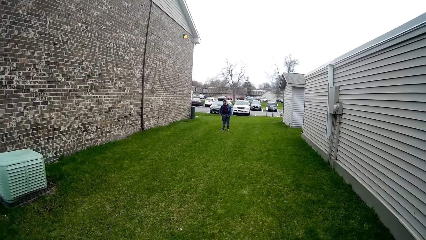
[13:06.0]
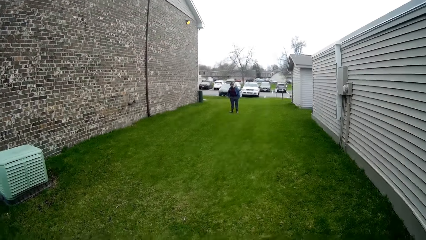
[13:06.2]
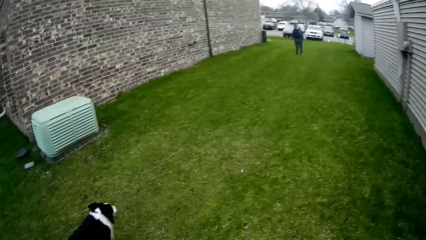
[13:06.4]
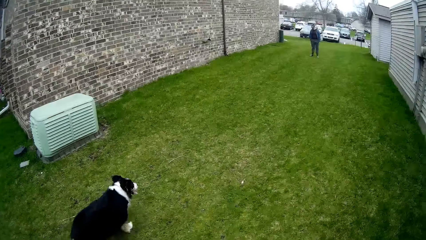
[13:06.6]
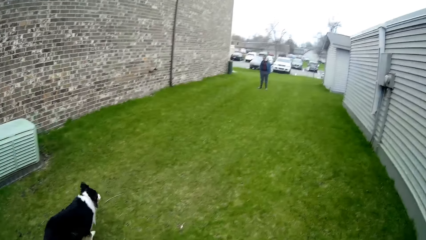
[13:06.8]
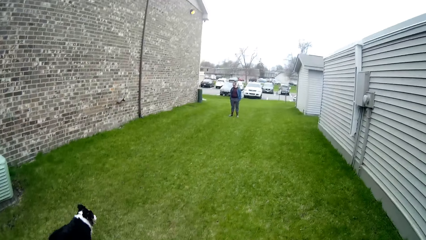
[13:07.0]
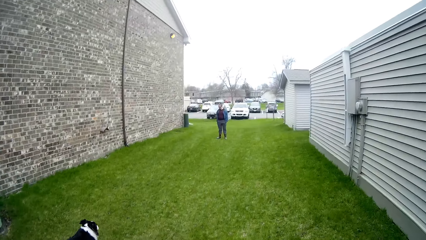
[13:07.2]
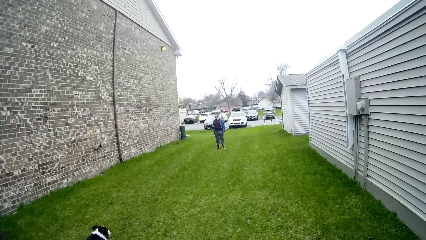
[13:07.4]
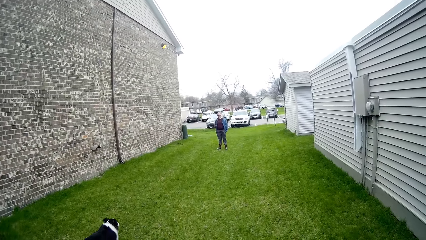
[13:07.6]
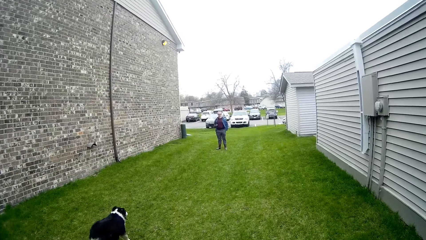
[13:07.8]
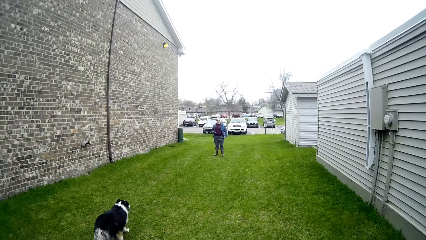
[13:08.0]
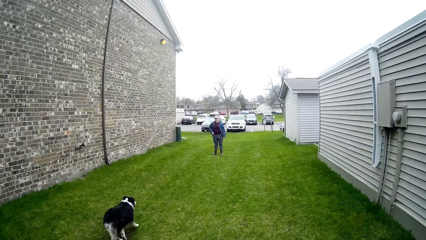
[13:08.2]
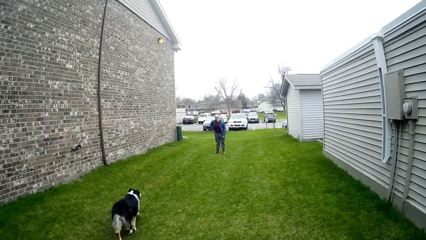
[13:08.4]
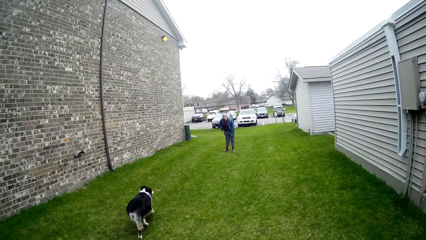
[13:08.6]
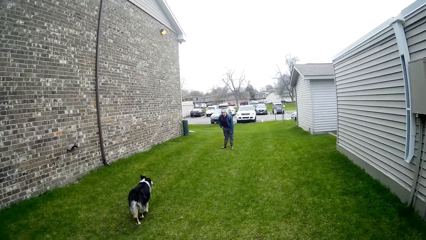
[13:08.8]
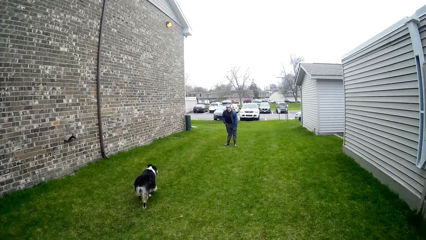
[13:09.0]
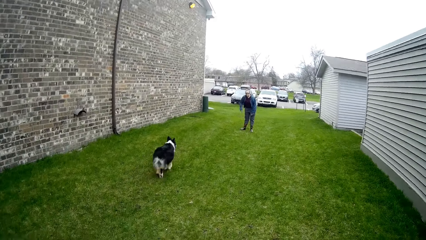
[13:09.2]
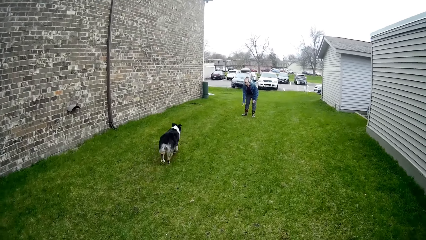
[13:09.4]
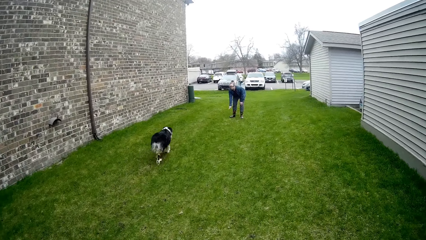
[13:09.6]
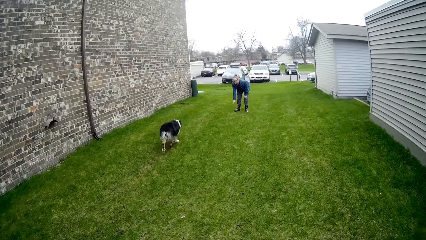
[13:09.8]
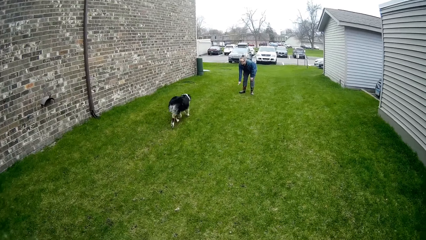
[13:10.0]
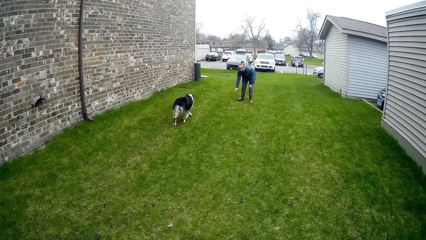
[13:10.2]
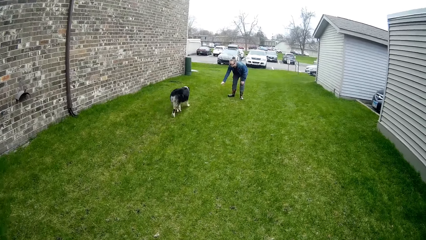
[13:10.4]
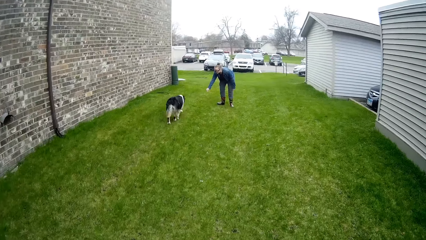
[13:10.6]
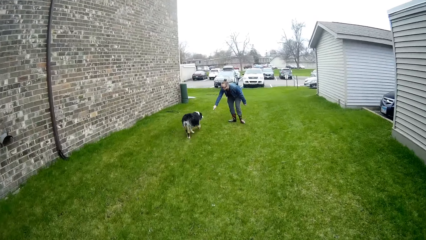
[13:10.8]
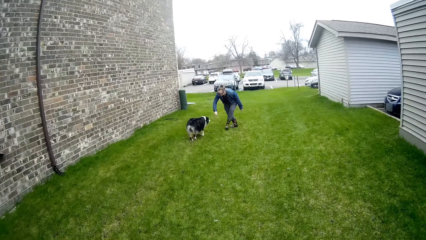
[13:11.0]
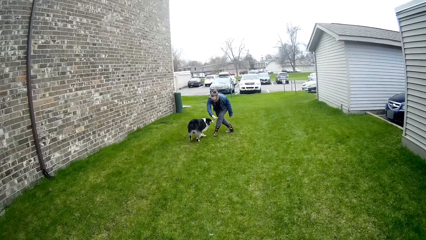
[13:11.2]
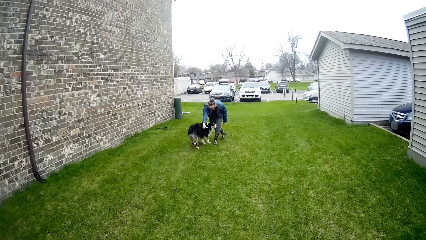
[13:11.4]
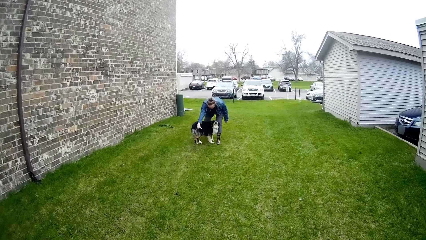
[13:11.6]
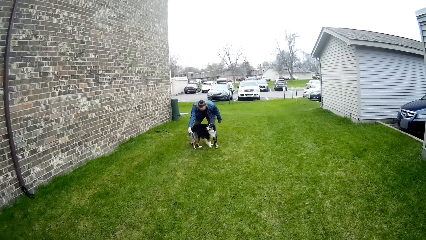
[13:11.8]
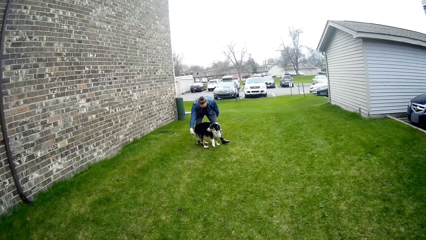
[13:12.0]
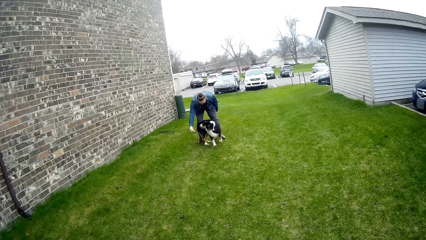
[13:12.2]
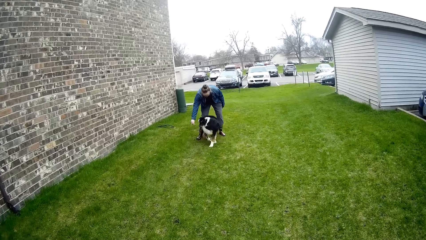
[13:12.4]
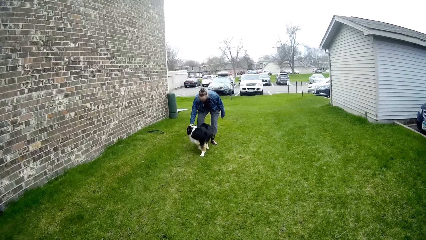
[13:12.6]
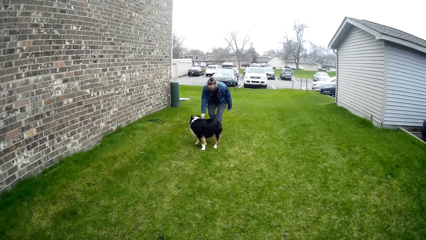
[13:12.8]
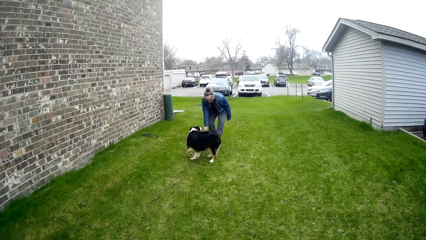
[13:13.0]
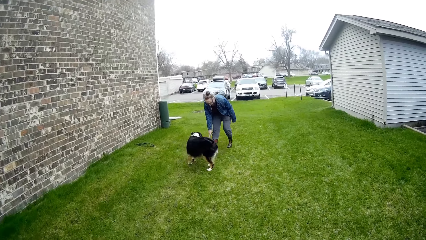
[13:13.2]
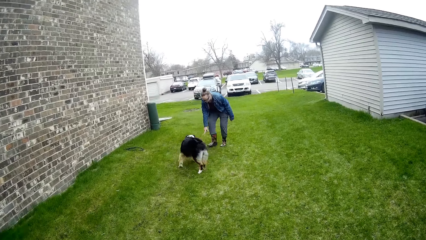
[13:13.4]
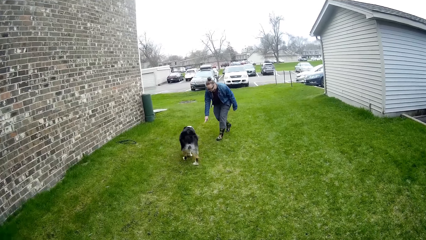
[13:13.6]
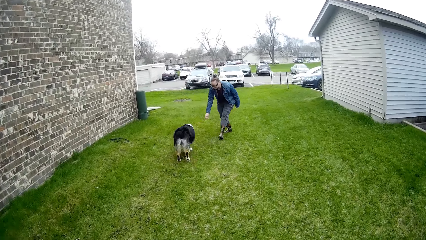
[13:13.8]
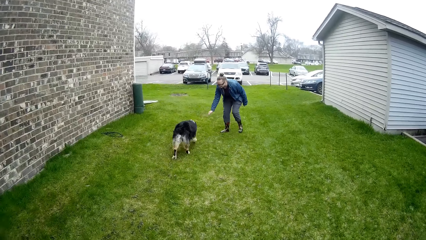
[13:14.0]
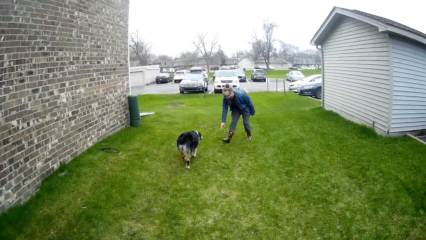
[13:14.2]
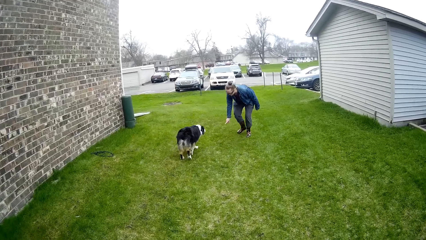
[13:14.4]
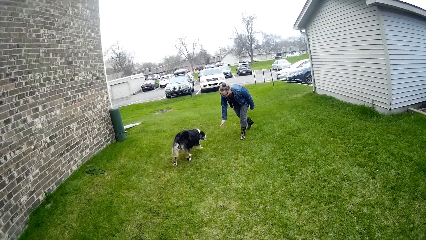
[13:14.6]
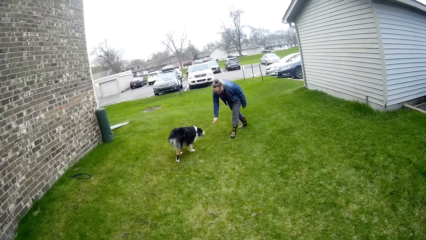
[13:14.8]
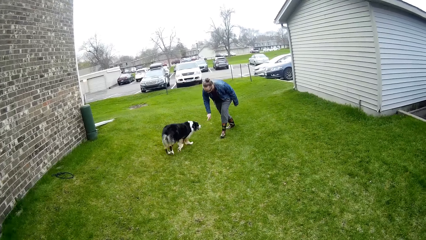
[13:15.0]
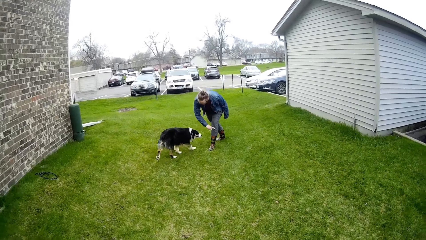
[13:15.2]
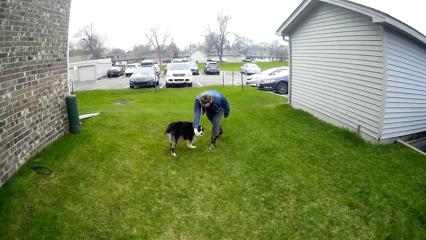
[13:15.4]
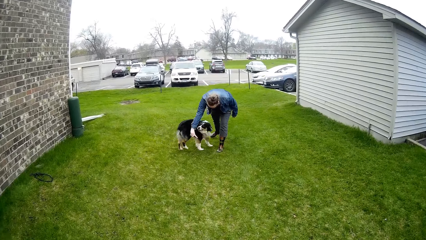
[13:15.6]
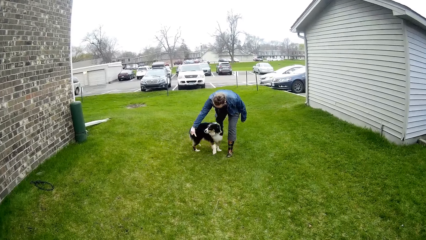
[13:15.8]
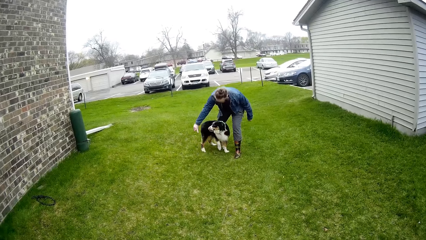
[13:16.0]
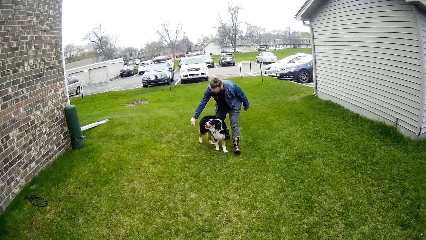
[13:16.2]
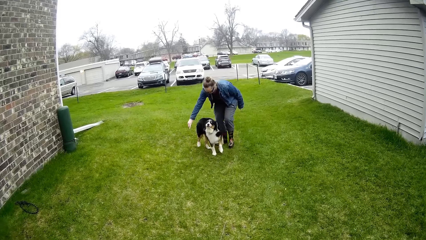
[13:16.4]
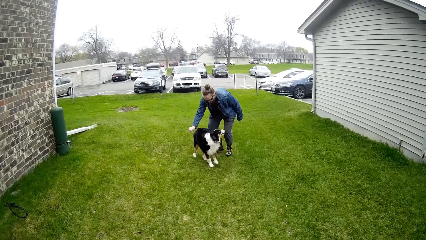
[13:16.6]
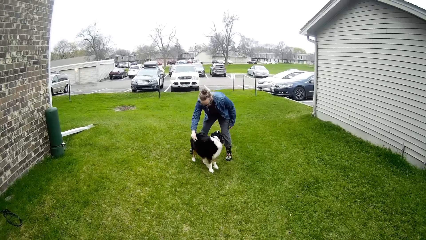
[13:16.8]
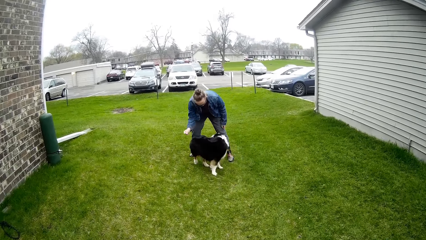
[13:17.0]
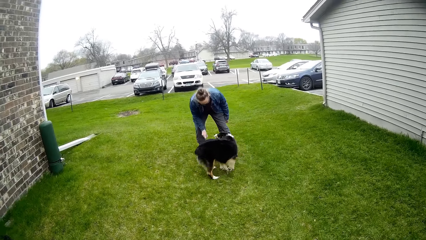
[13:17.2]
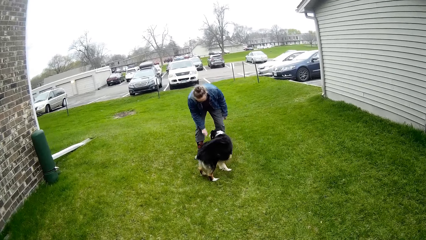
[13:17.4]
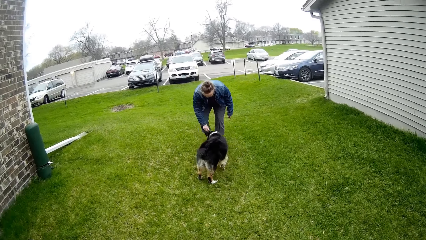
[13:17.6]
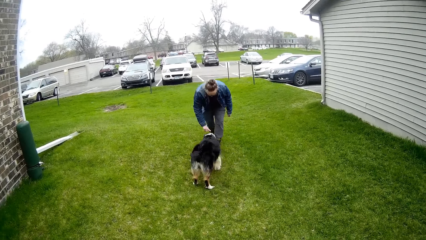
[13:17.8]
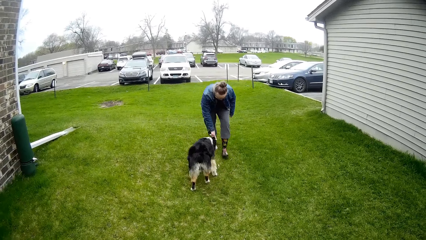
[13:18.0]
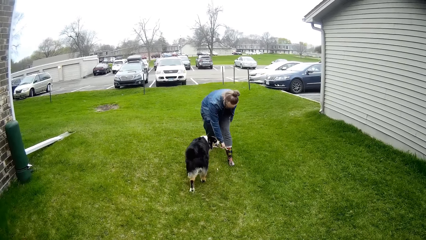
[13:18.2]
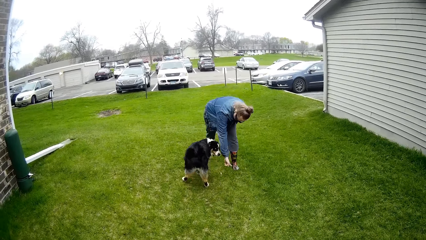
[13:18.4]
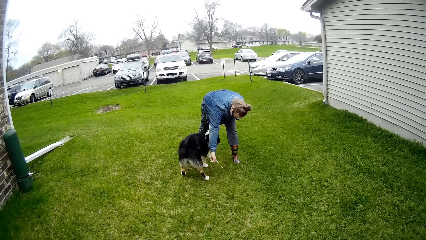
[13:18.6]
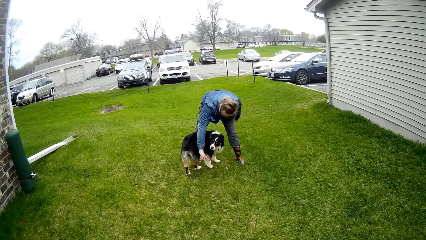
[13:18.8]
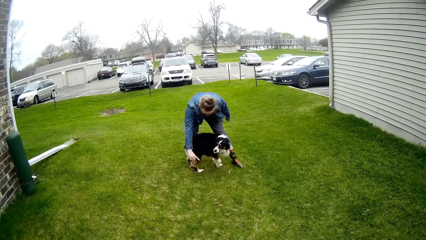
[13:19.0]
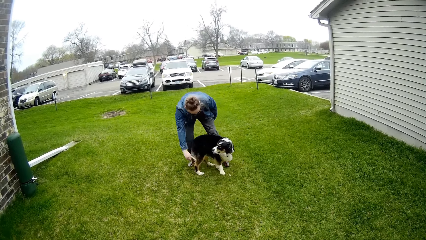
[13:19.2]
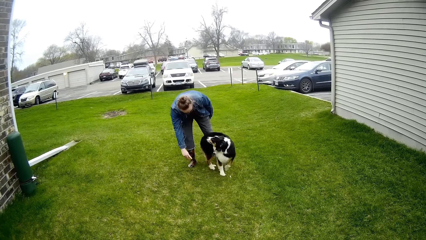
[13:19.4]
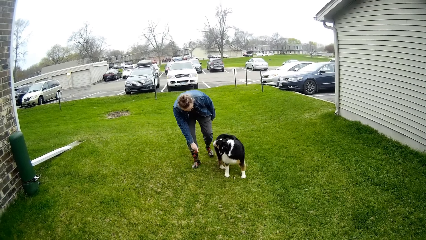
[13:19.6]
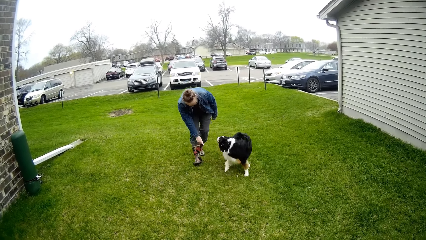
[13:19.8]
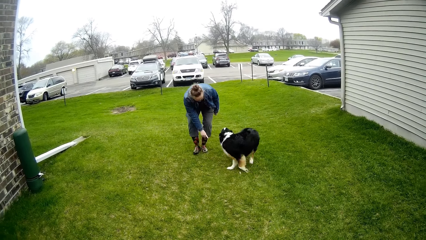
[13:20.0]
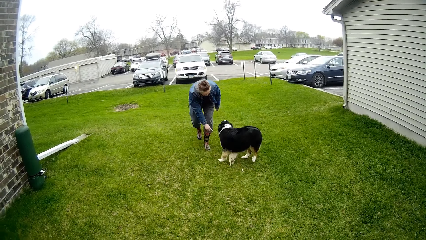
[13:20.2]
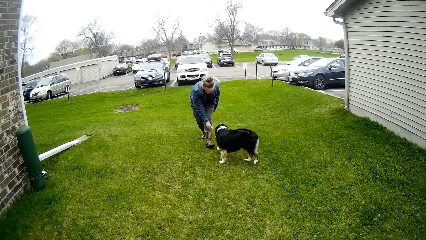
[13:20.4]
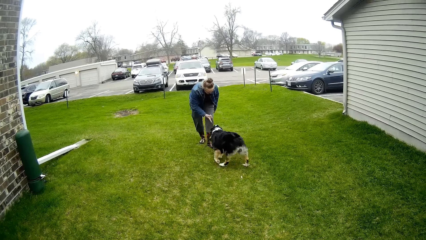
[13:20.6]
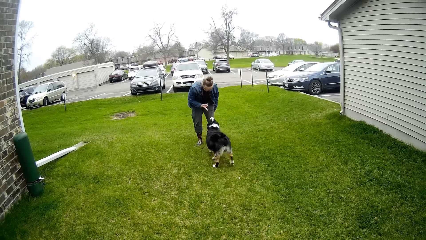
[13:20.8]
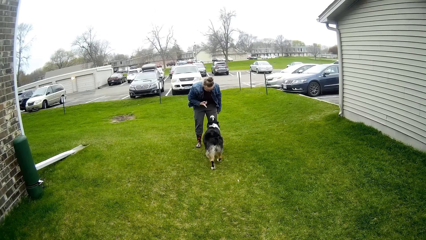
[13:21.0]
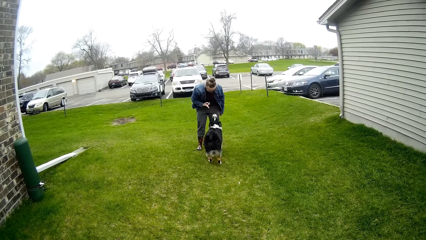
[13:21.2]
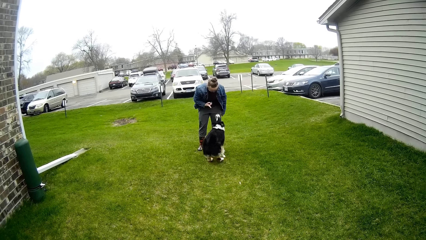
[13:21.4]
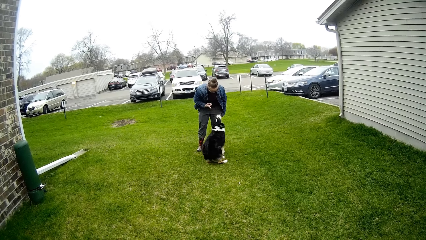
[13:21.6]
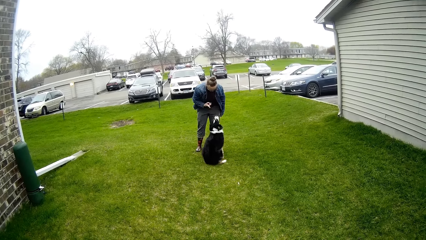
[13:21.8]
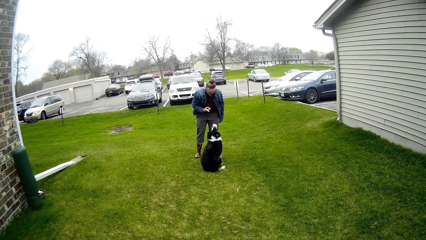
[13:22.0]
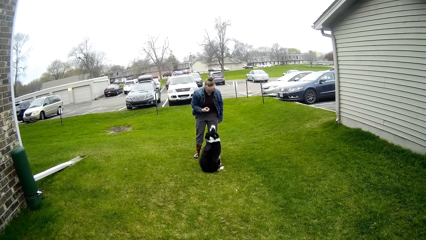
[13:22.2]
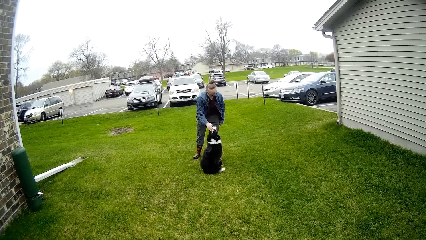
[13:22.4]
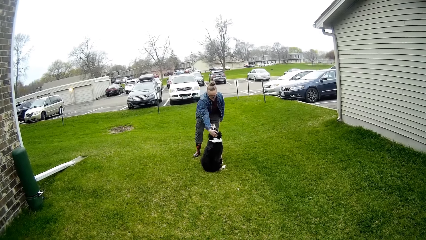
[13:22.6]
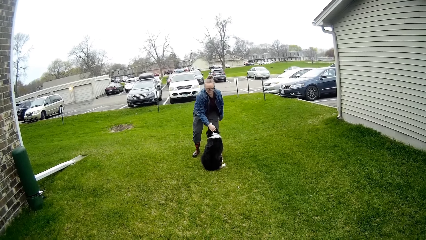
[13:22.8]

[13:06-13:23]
The camera wearer walks towards the woman. The woman interacts with the dog.
